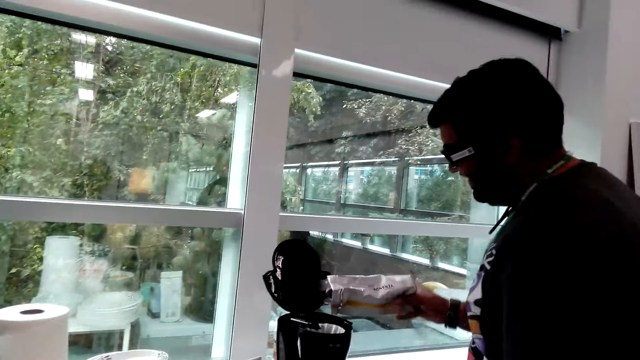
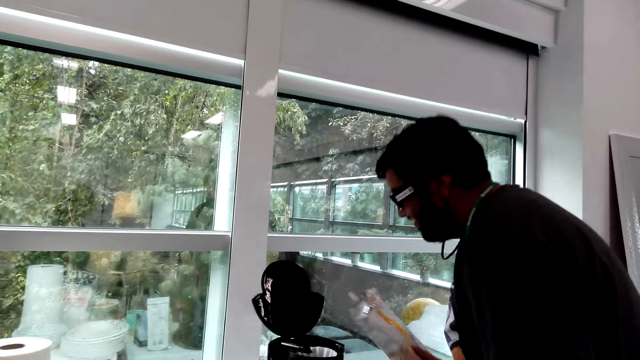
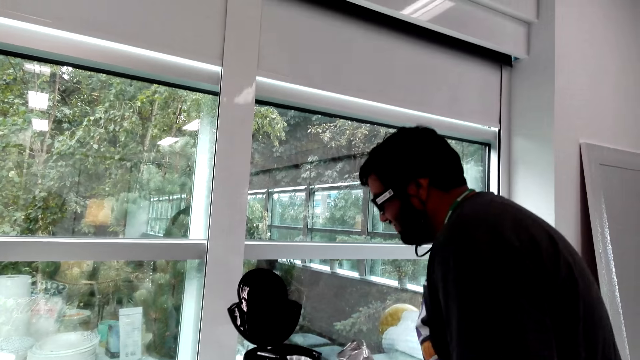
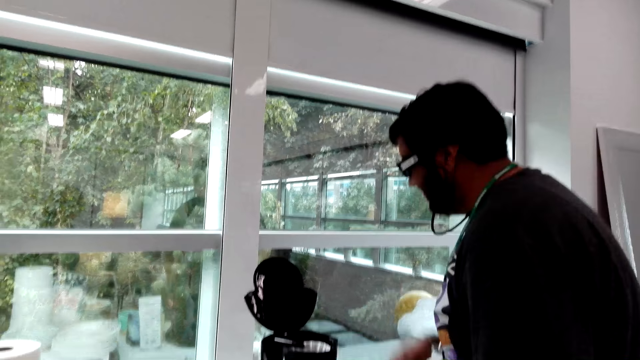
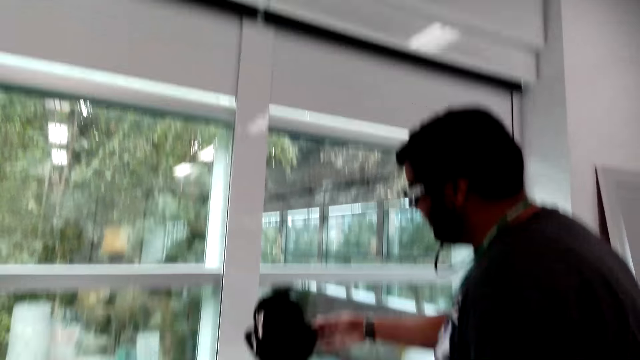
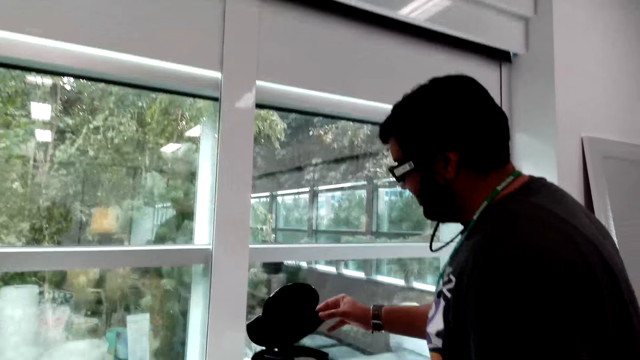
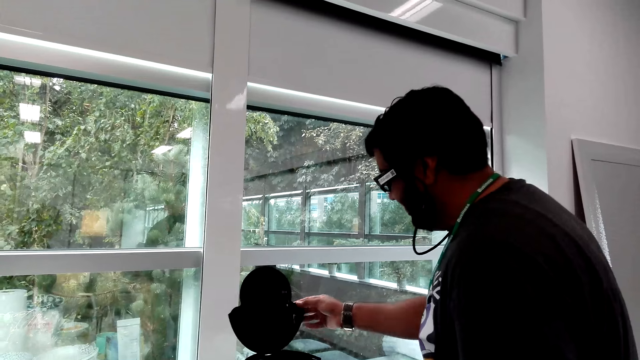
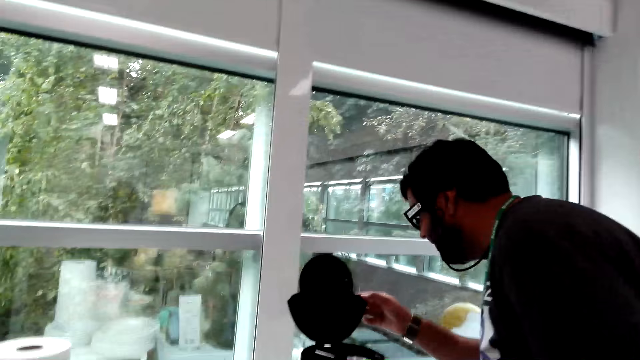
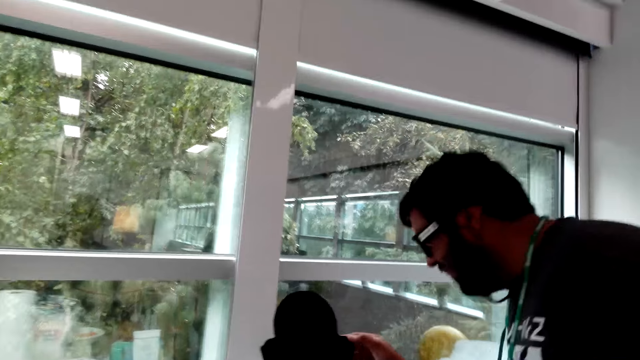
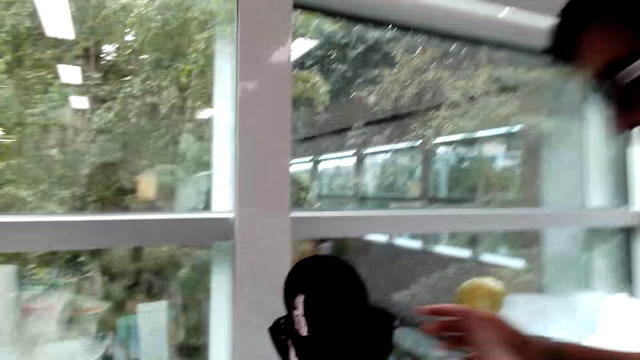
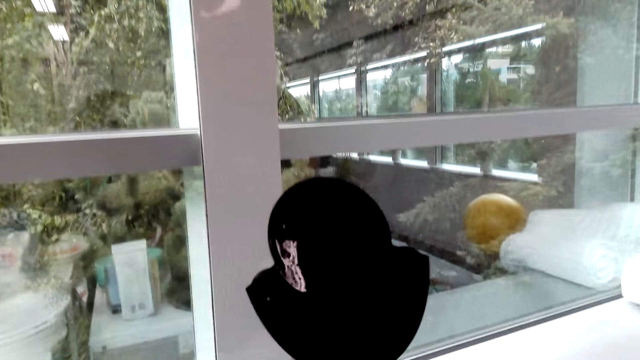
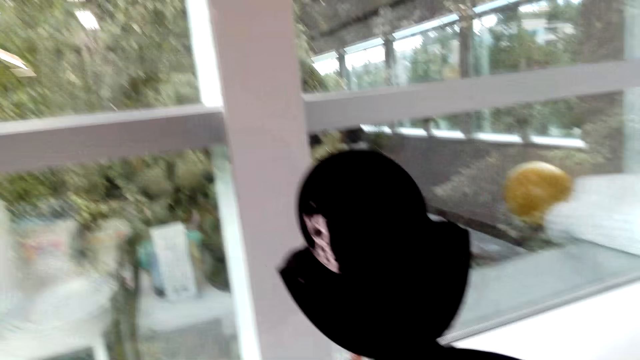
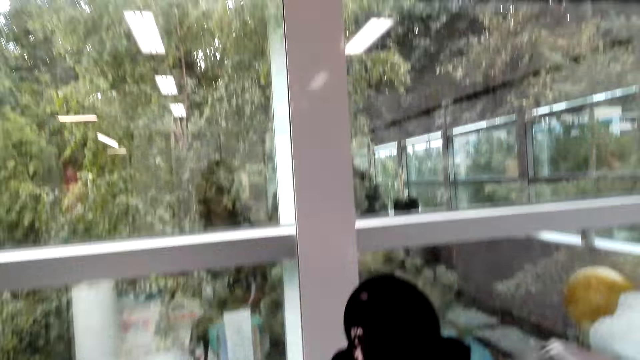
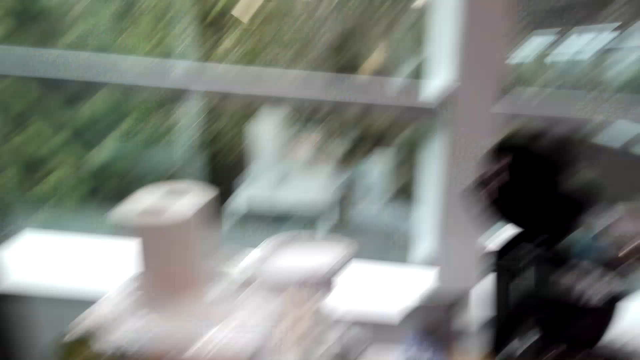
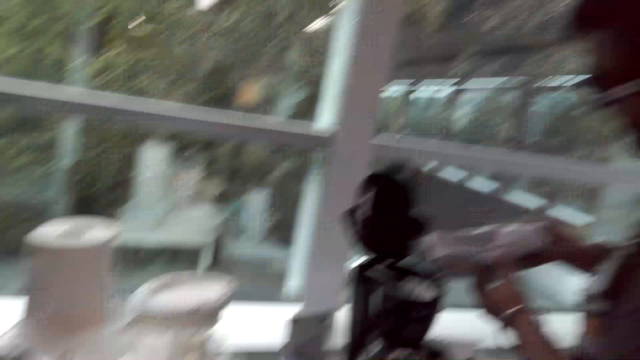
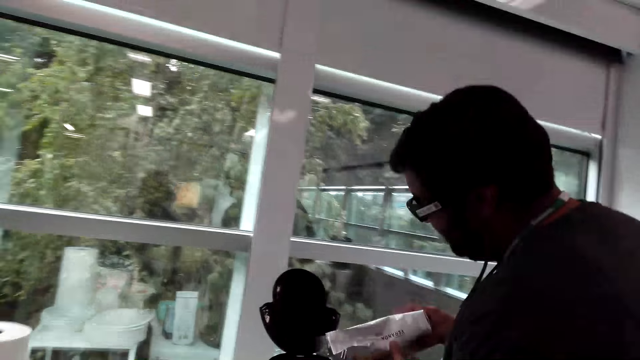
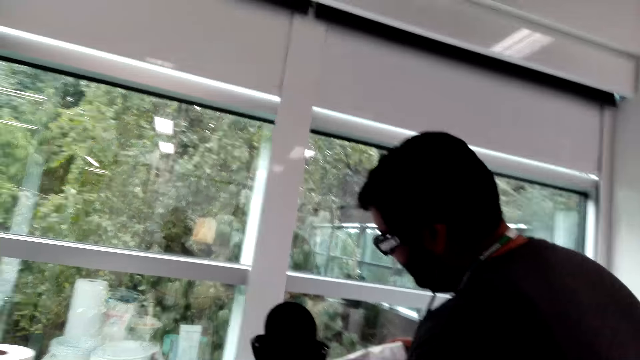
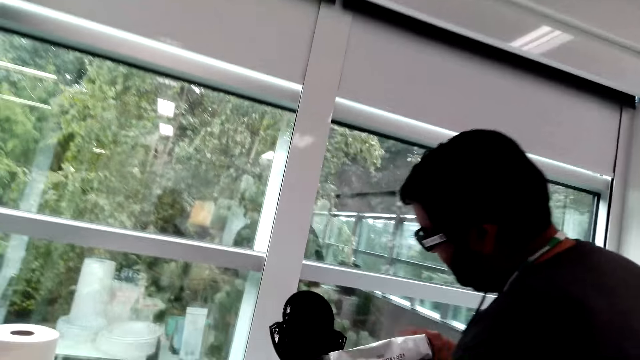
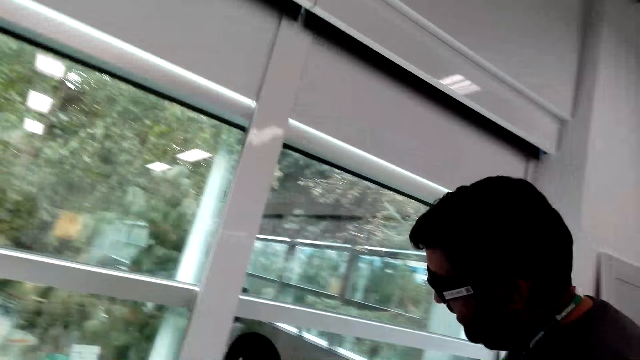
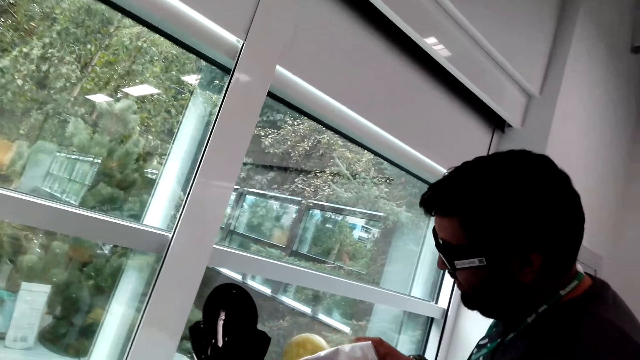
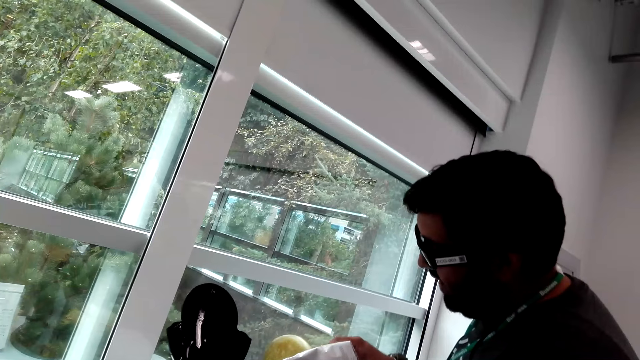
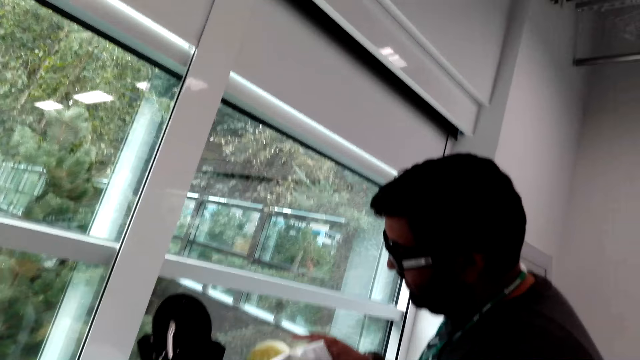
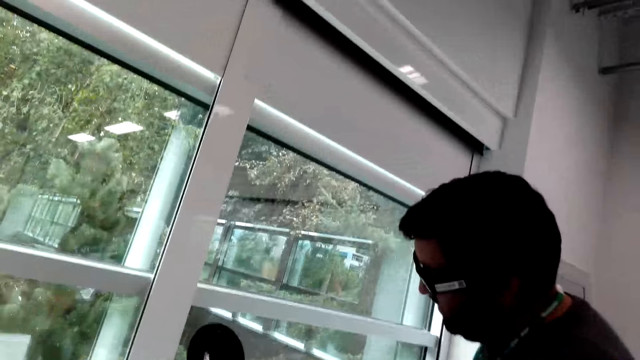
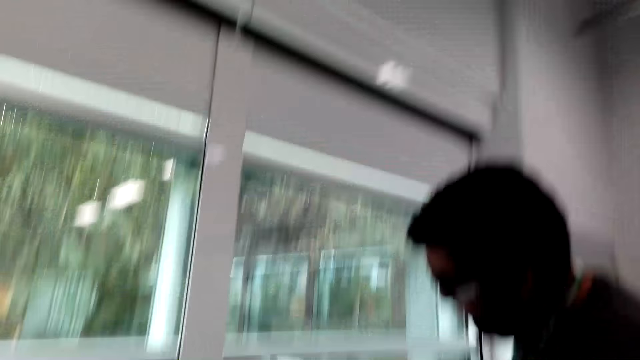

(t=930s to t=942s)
A man places the coffee packet on the table. The man holds the coffee maker in his right hand. The man holds the coffee maker's lid. The man adds coffee into the coffee maker.

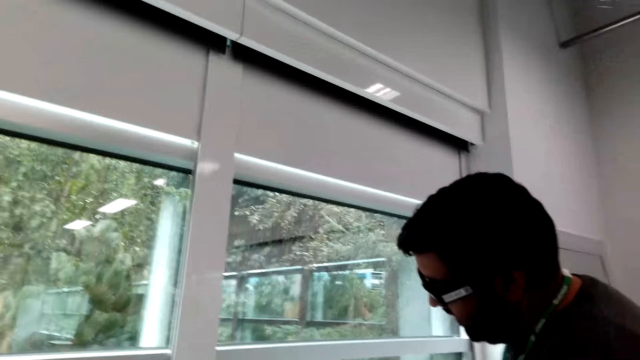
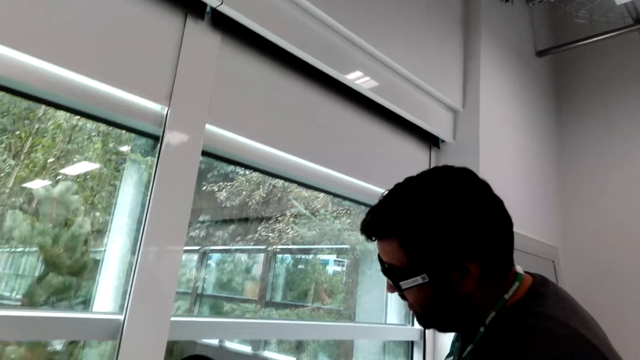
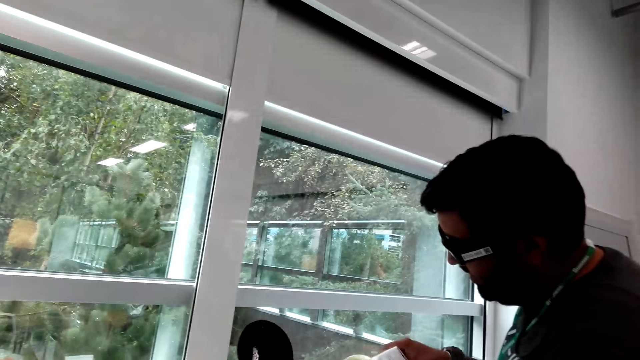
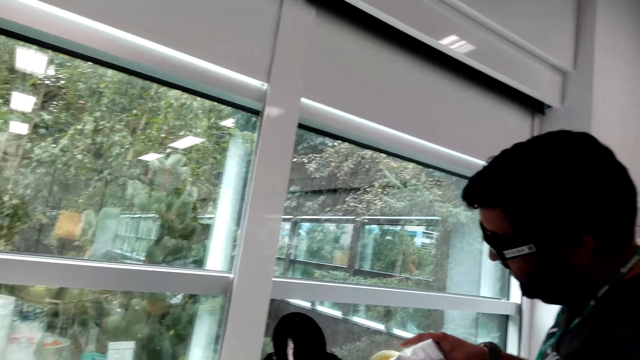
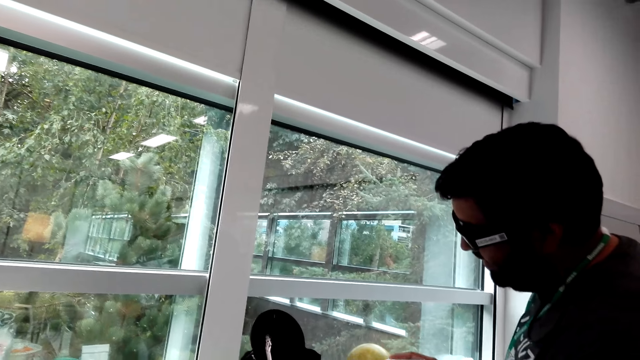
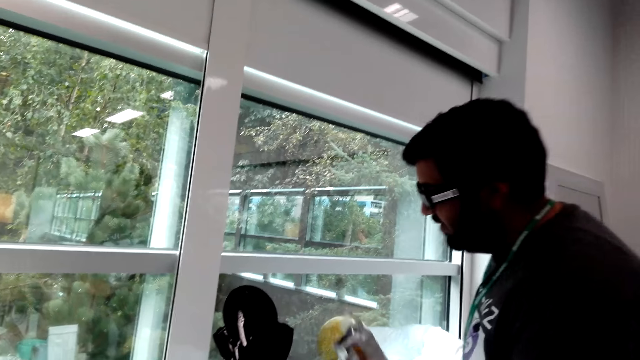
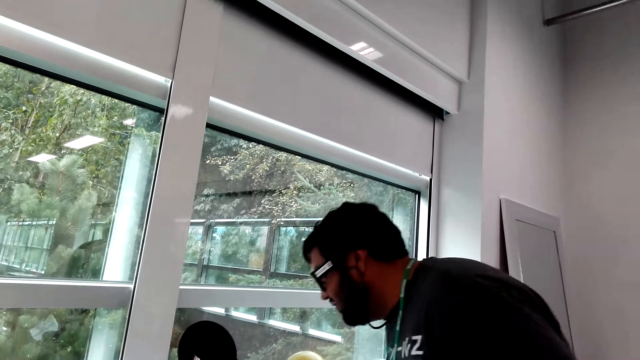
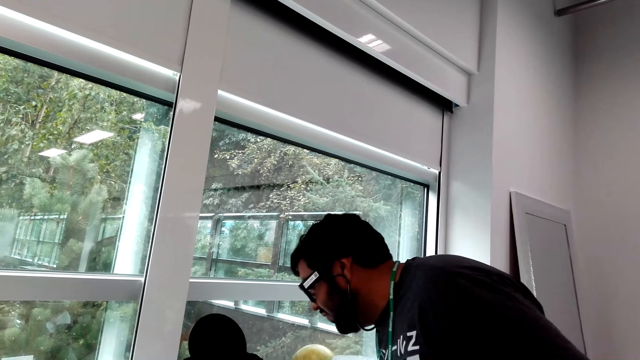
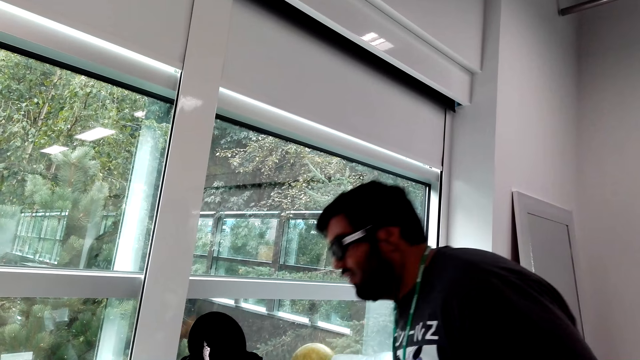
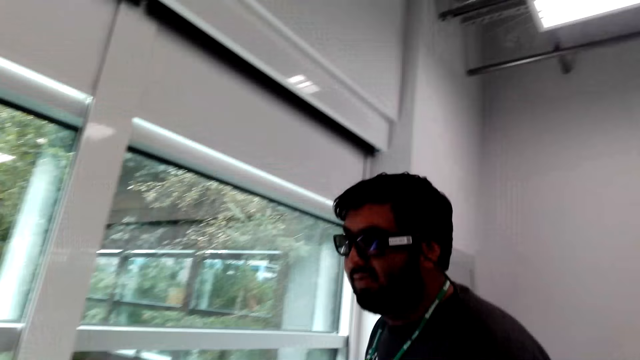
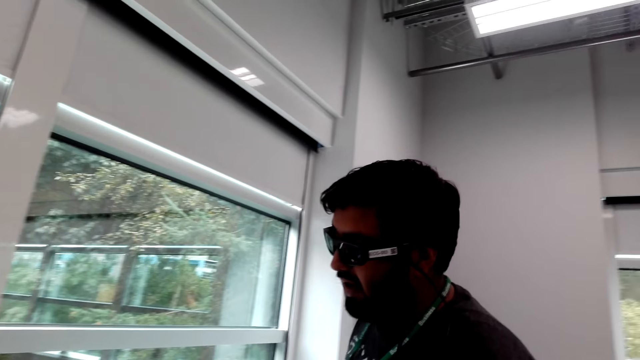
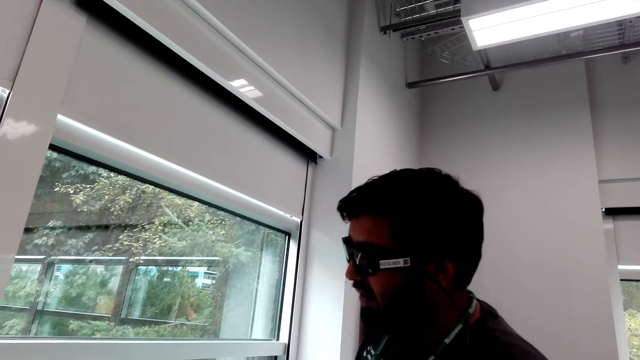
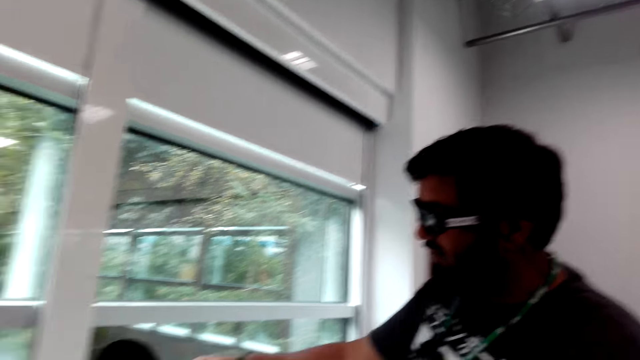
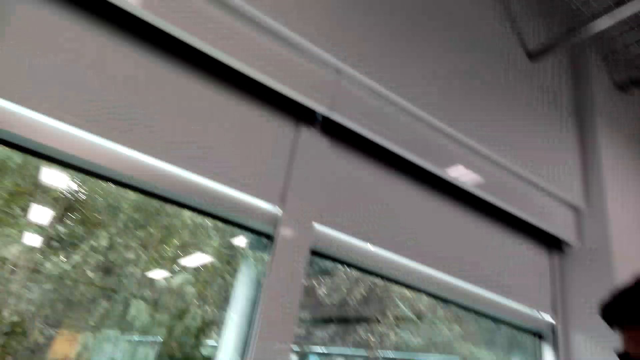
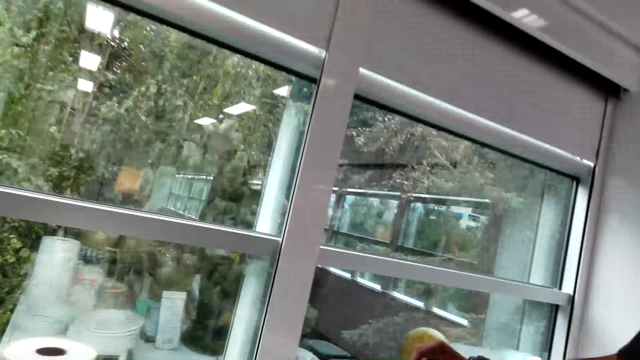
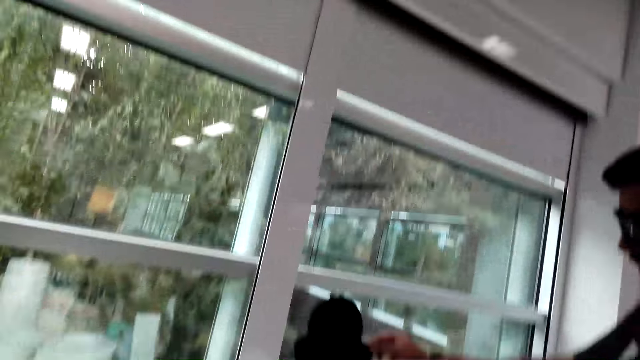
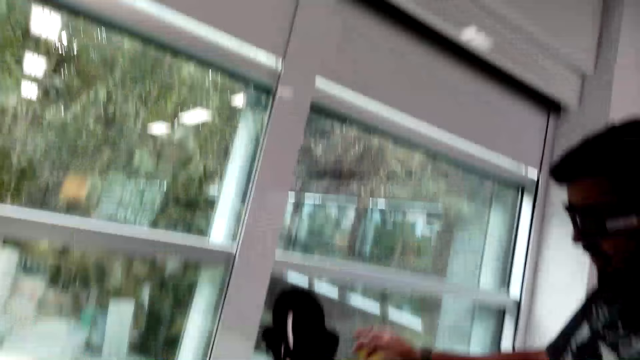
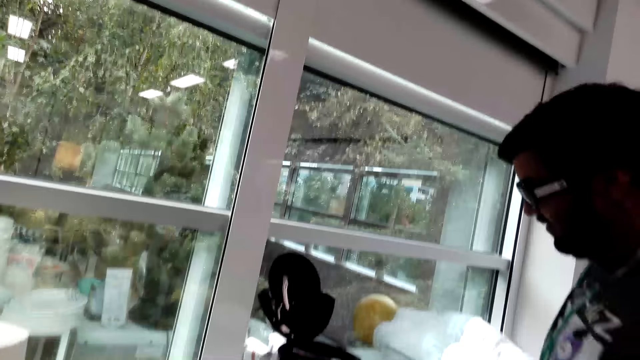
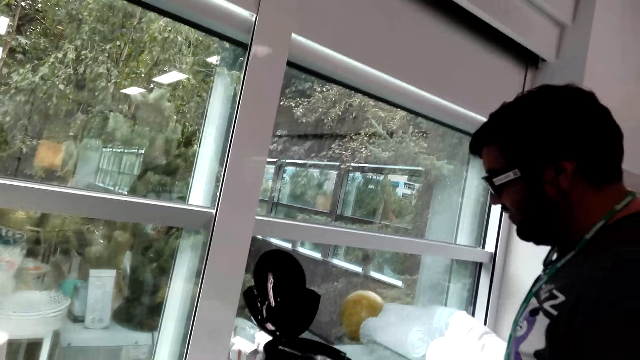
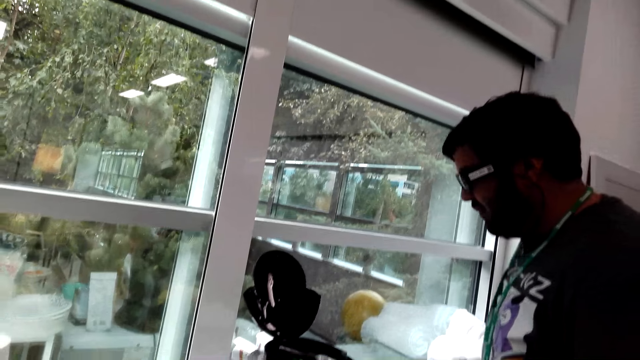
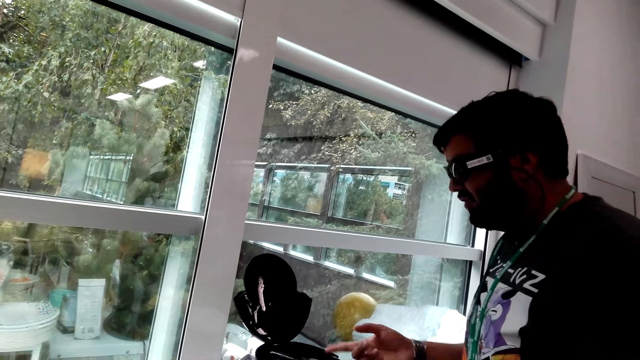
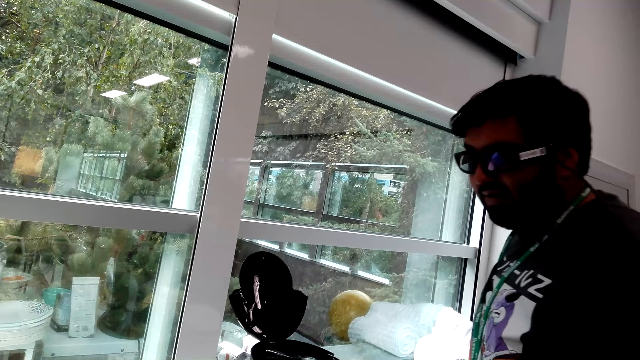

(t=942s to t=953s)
A man places the coffee on the table. The man holds the coffee maker's lid.
